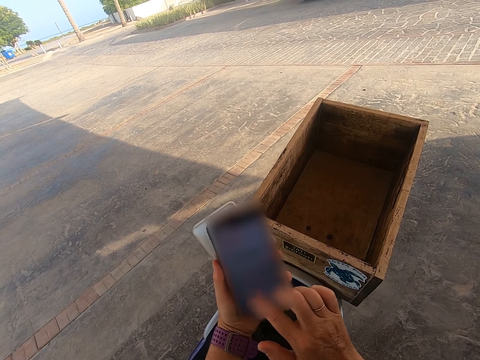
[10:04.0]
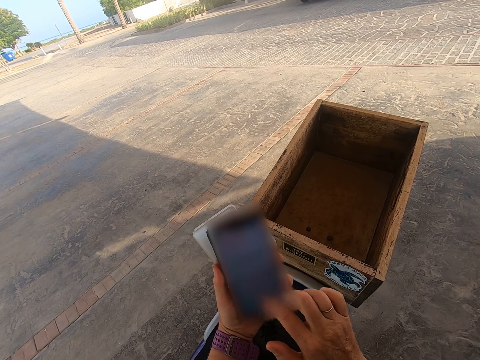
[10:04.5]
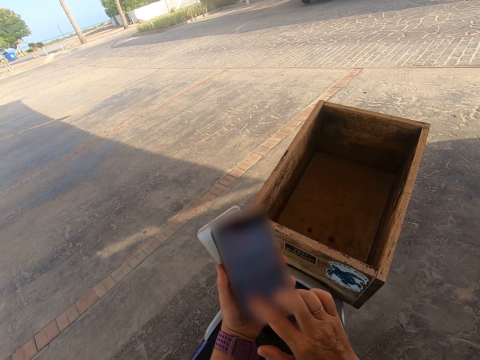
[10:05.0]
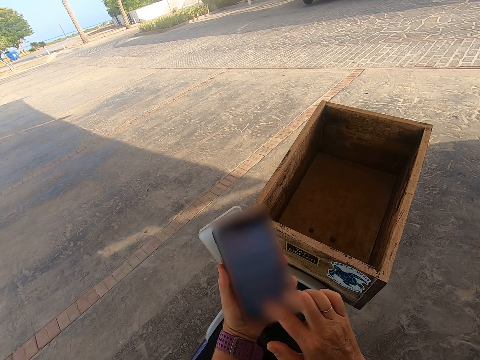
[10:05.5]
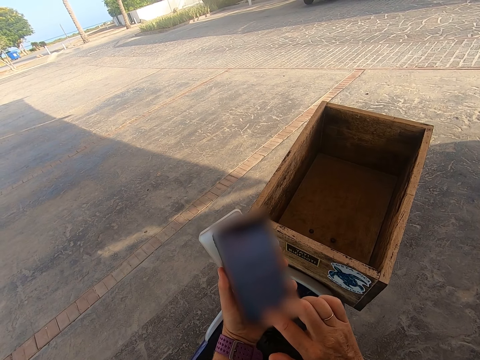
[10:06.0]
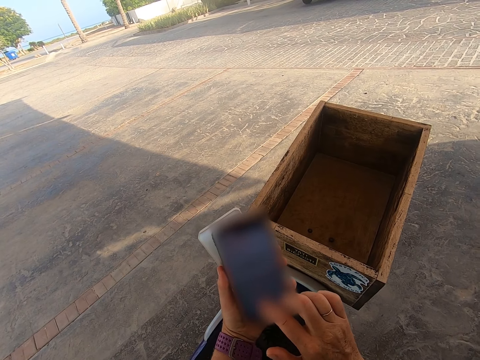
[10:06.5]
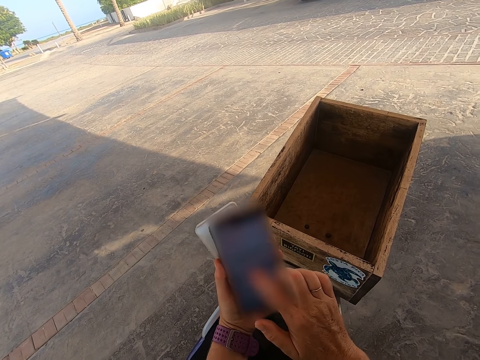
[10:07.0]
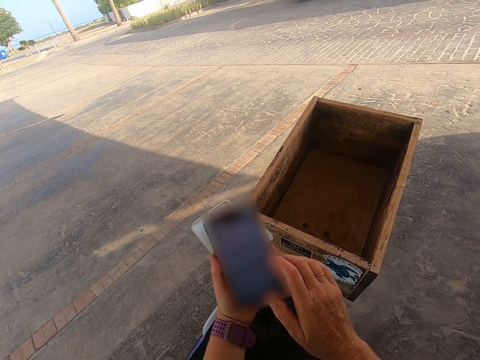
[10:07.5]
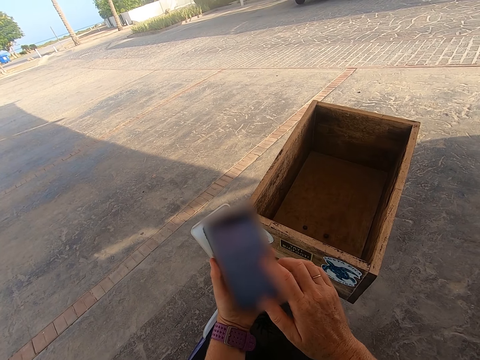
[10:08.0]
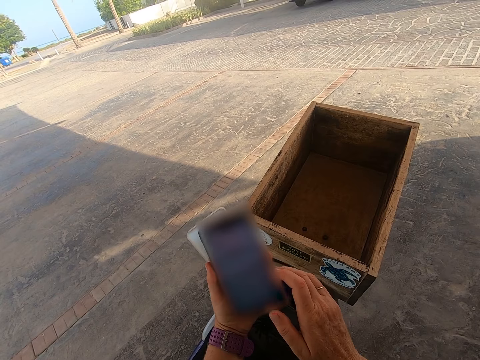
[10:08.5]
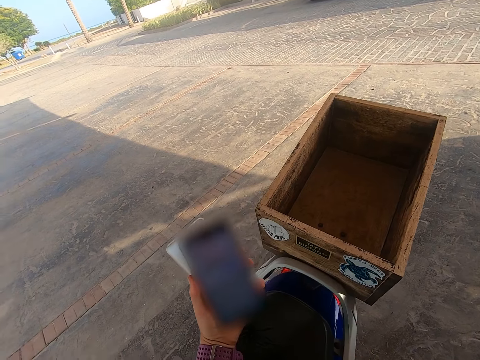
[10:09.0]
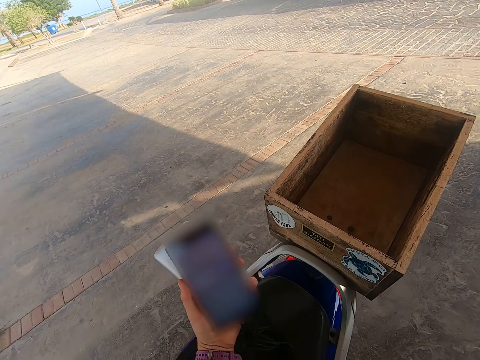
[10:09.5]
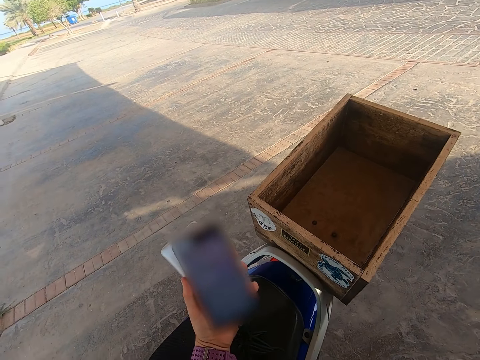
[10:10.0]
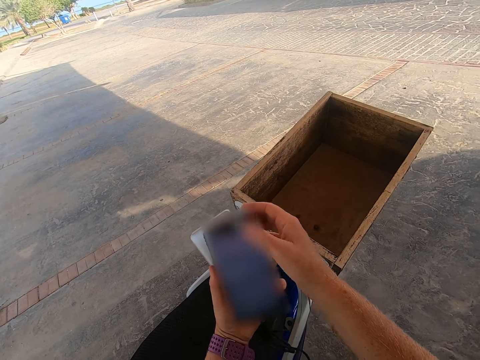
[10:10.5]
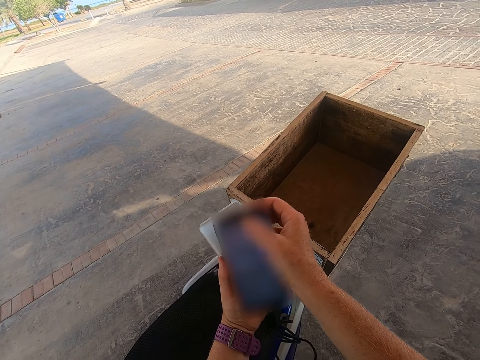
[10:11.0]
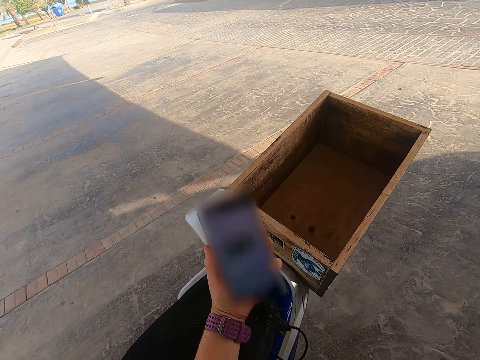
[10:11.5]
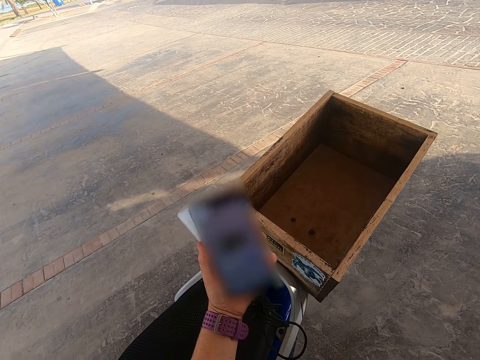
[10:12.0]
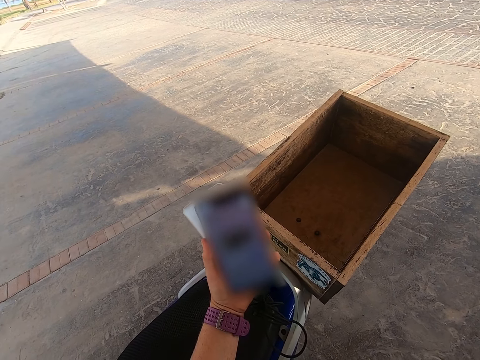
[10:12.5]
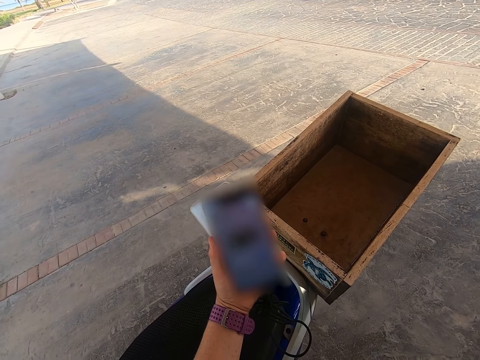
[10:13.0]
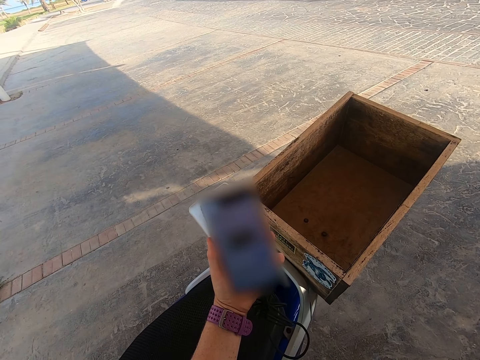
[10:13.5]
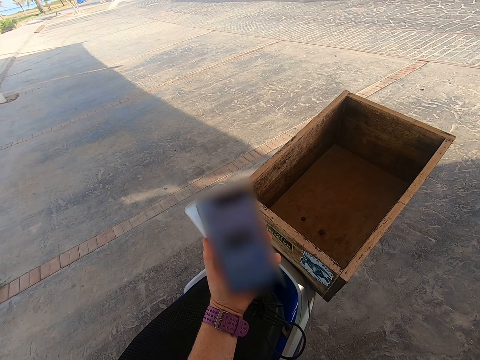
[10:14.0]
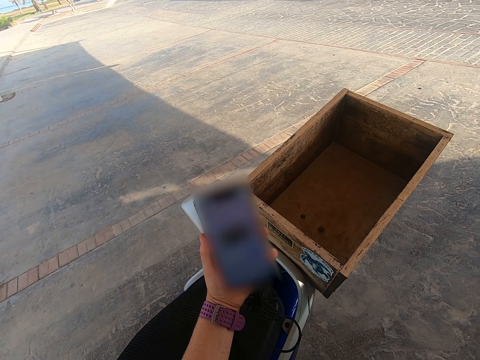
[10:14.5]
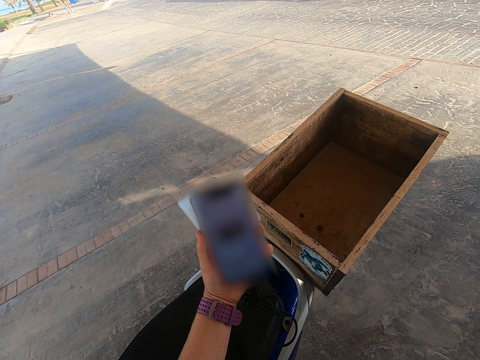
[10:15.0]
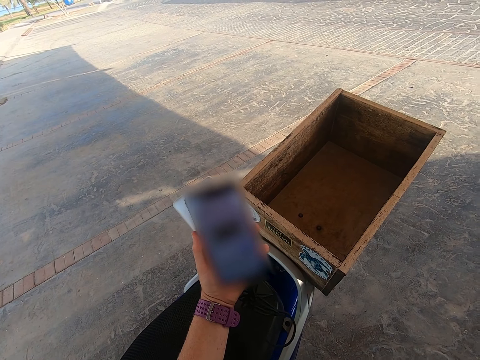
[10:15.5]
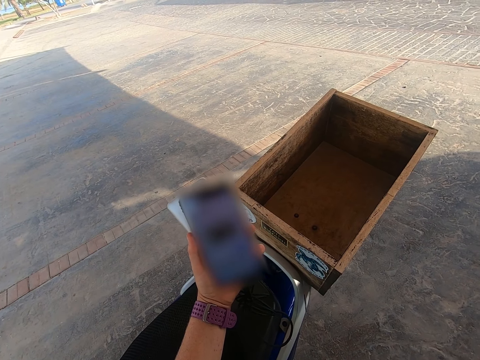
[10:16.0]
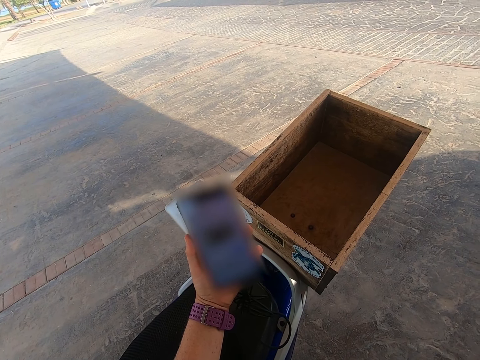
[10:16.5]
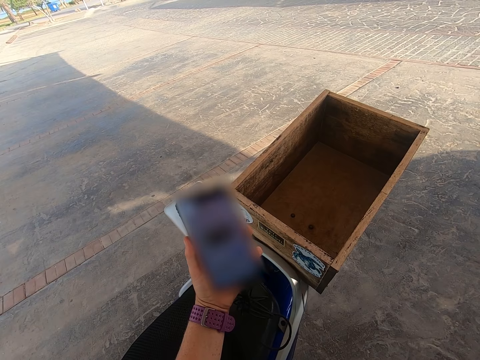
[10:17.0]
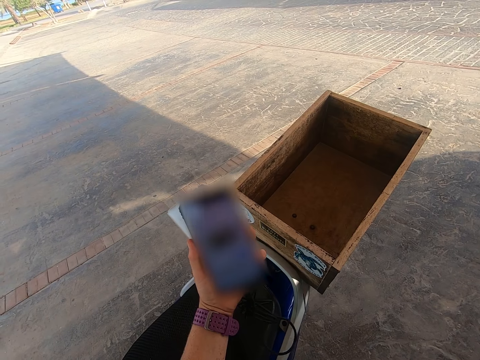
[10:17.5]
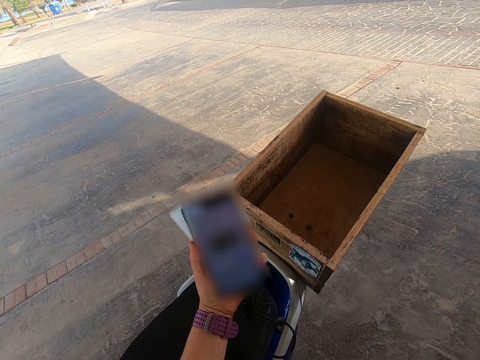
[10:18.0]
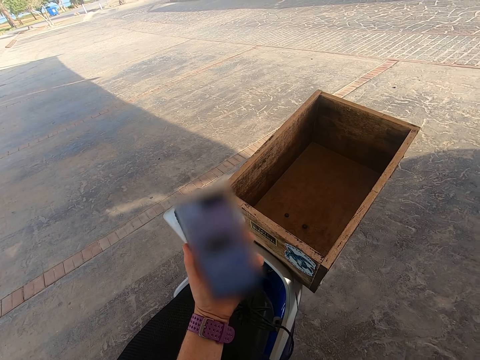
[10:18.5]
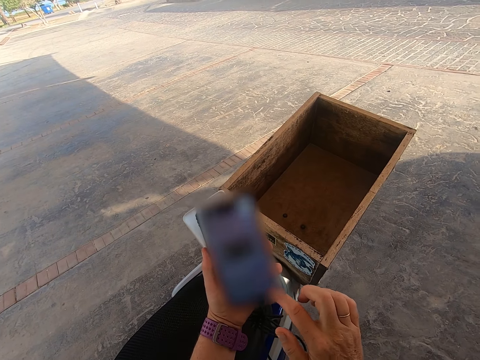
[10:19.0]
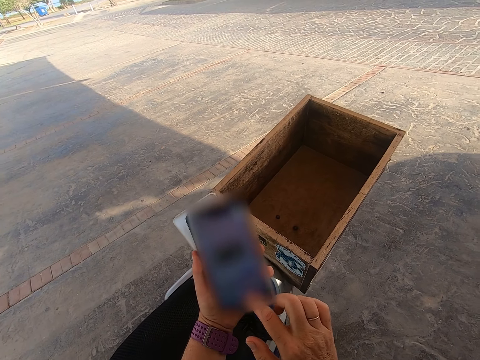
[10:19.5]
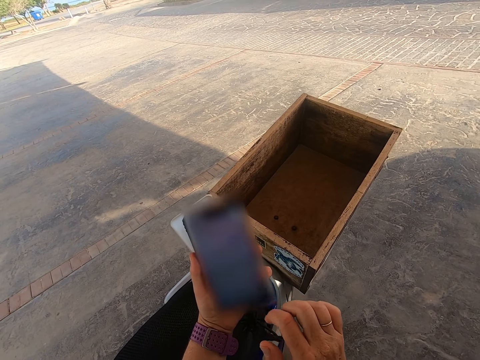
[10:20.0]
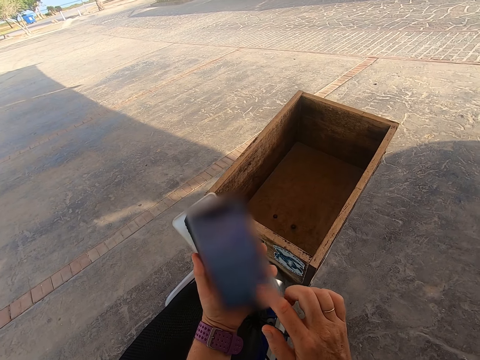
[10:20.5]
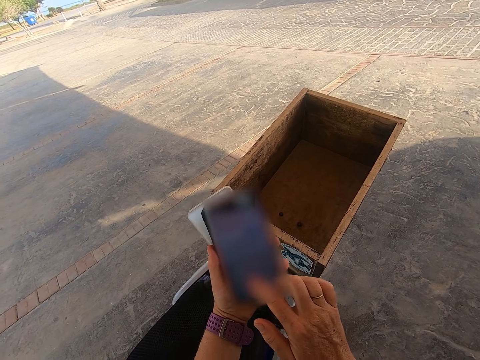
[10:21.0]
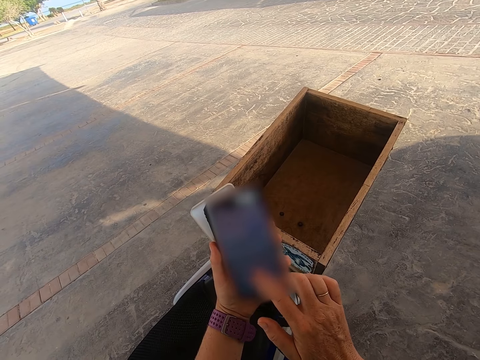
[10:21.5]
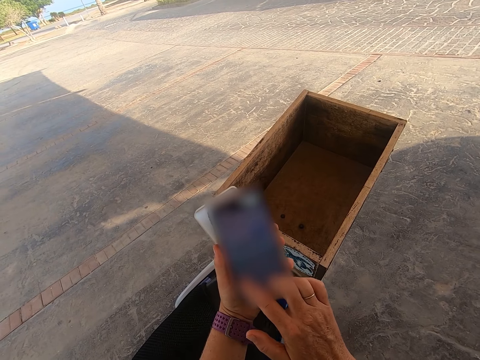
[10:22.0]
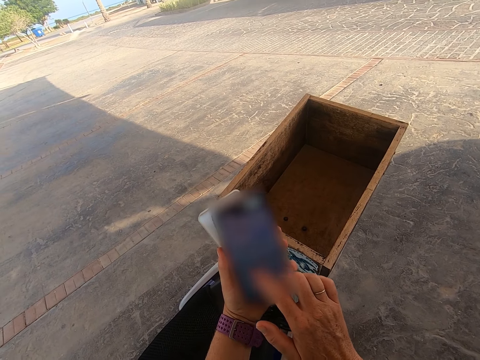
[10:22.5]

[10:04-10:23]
The camera wearer holds the phone. They look at the phone. They scroll the phone. They touch the phone. They look at the phone. They scroll the phone.

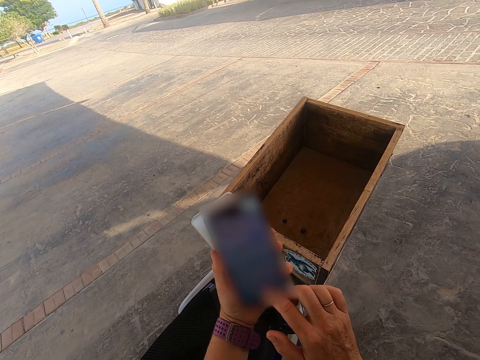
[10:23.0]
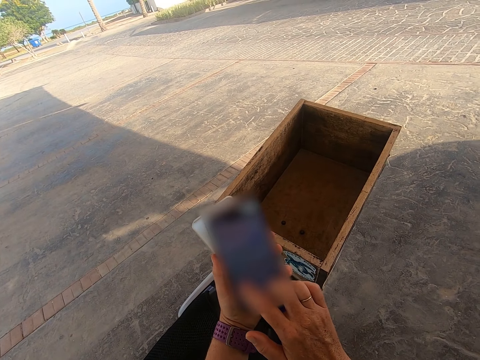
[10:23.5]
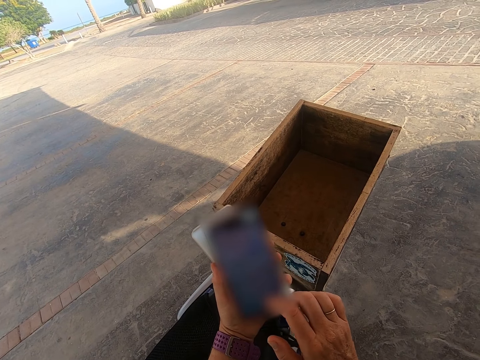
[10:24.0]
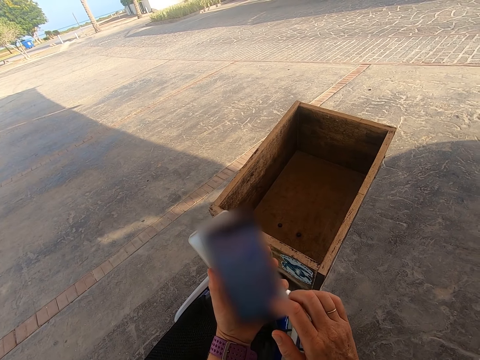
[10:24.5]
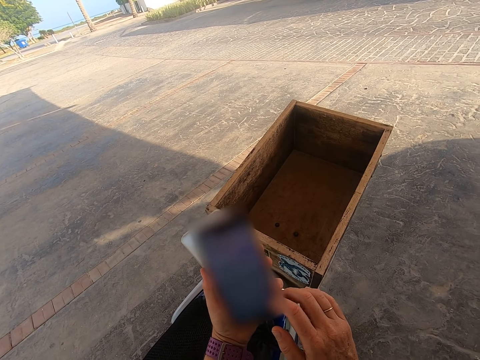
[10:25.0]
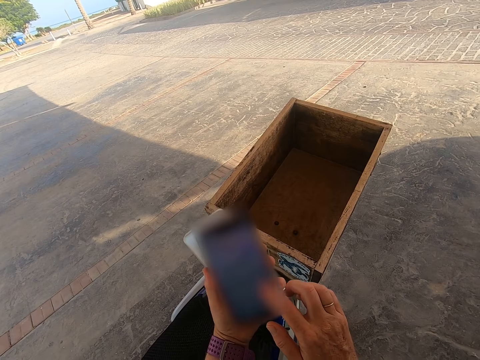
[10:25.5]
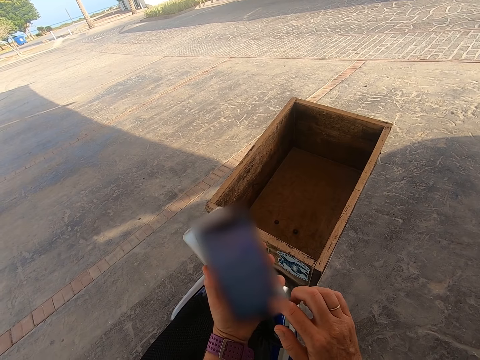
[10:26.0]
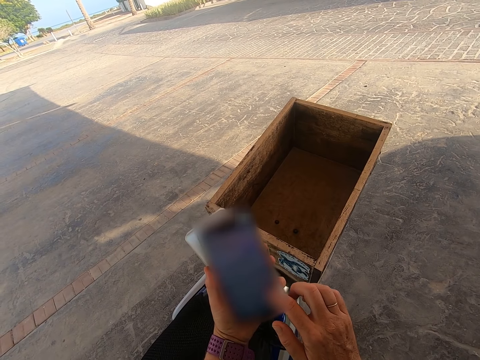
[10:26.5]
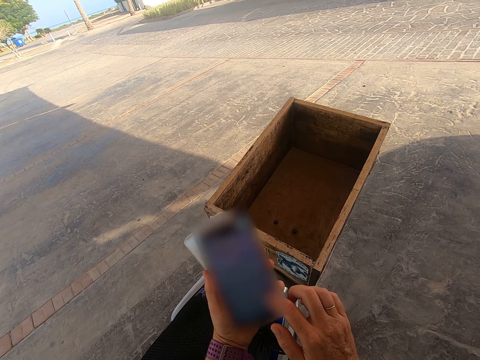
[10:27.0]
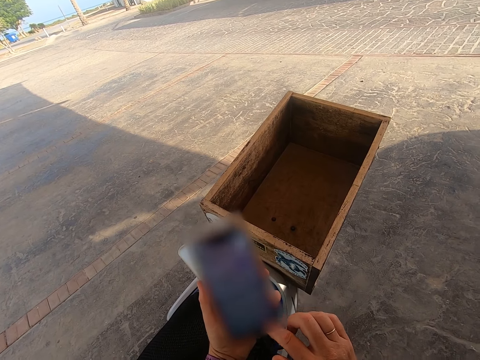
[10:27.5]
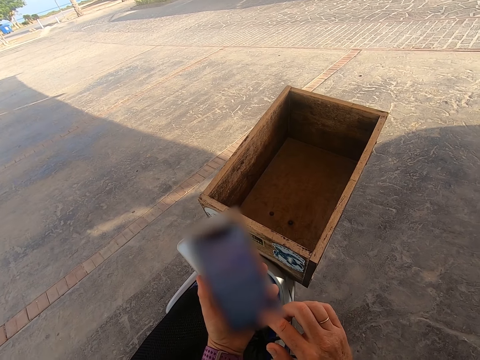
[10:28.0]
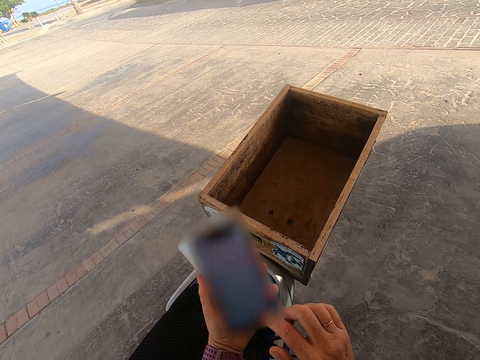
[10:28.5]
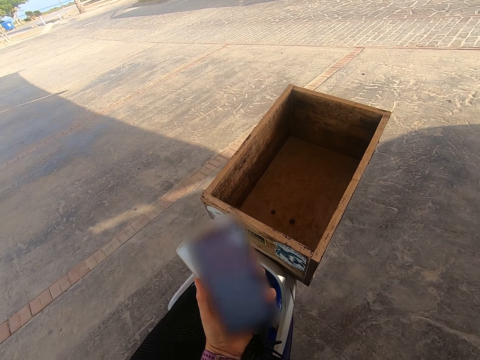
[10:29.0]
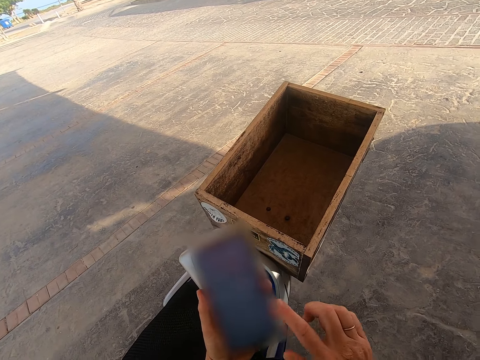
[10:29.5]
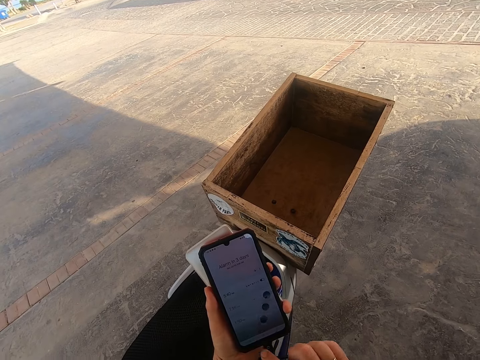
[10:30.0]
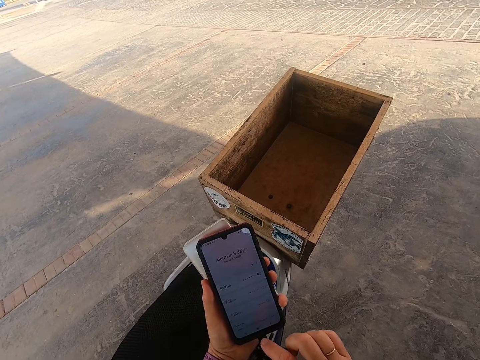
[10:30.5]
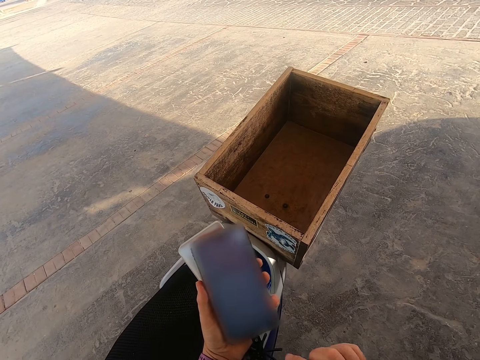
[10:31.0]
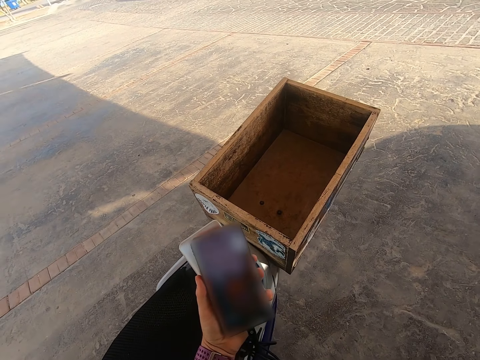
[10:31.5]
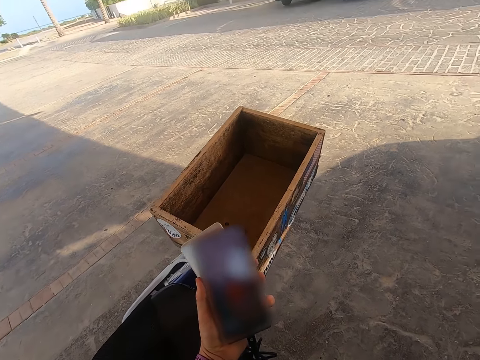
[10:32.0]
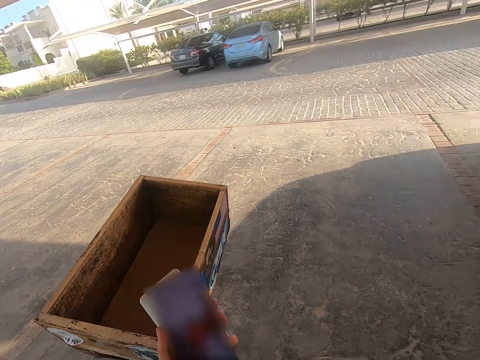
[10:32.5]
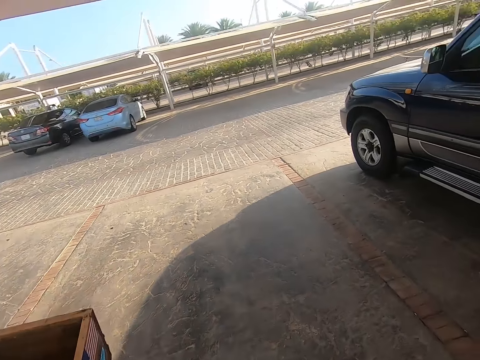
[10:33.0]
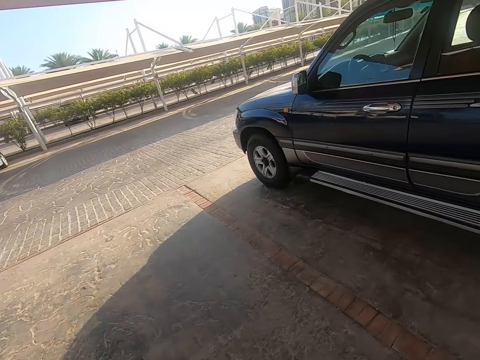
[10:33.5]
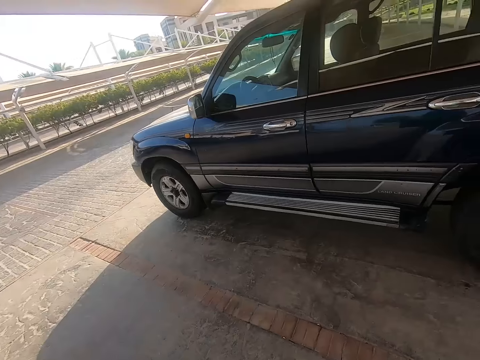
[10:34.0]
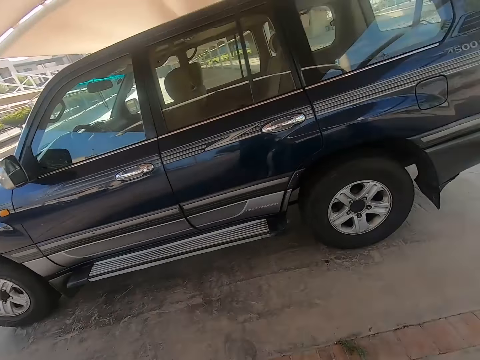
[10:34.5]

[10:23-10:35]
The camera wearer looks around the road.
